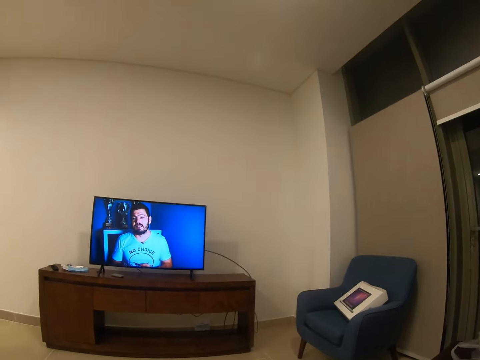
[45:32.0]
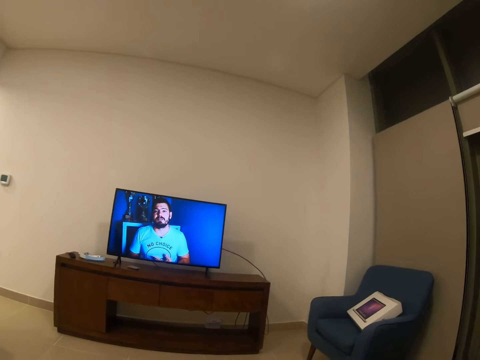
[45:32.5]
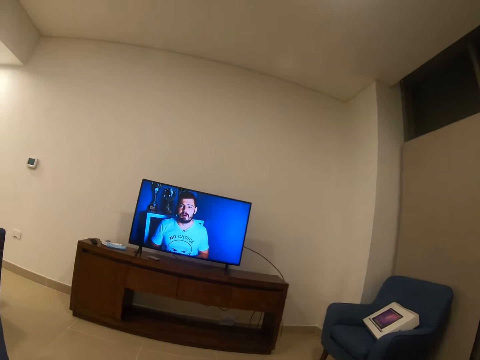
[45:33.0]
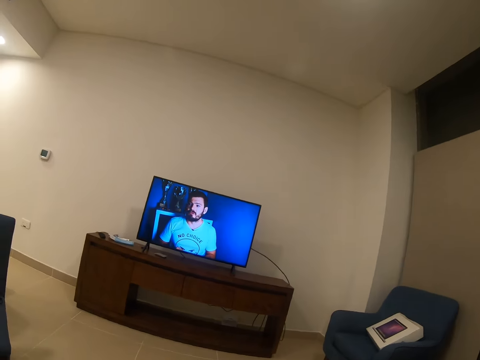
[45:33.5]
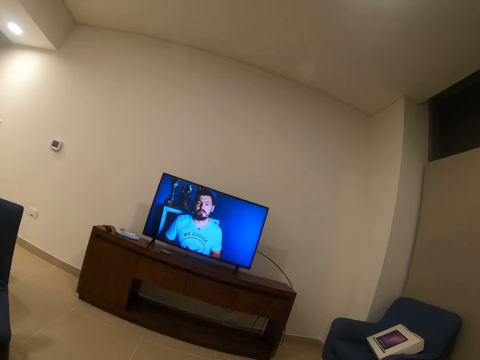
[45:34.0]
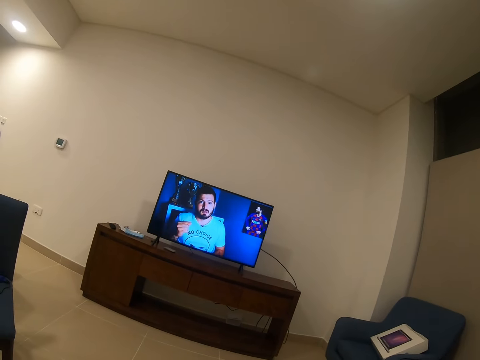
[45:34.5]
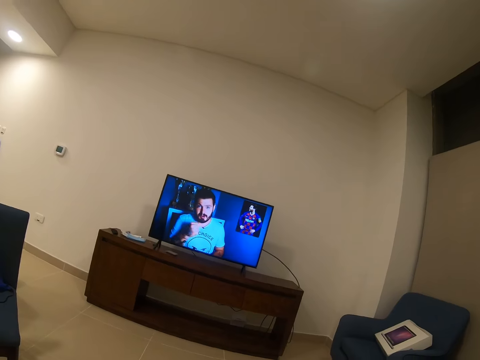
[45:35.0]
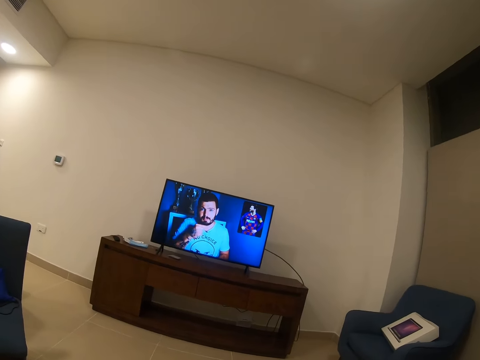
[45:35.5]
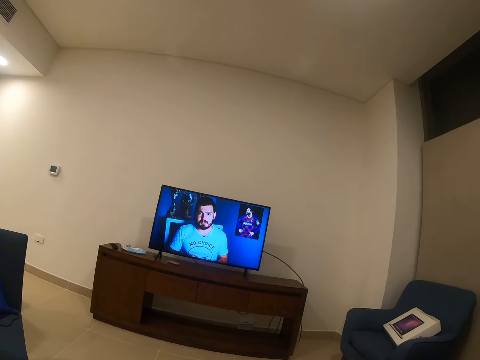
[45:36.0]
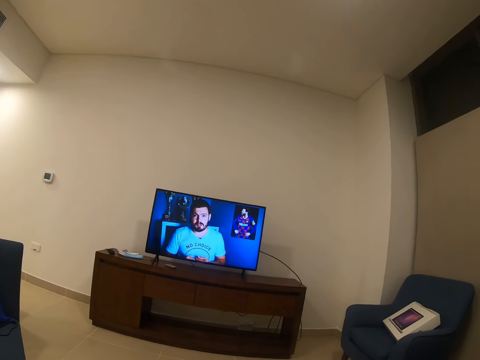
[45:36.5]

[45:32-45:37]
The camera wearer watches the TV.
